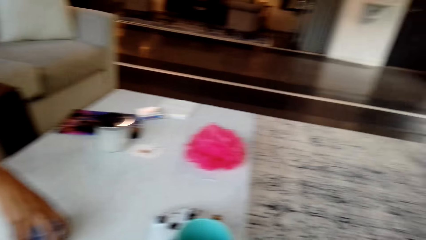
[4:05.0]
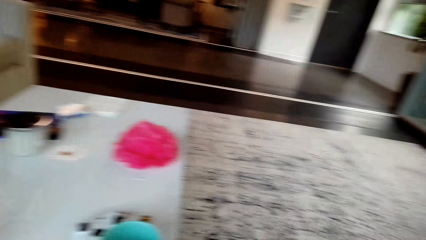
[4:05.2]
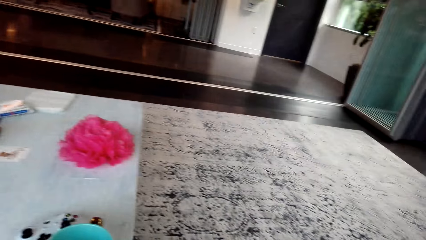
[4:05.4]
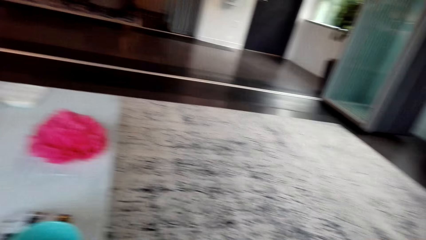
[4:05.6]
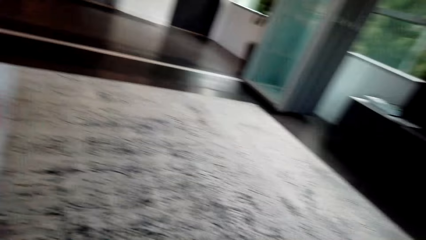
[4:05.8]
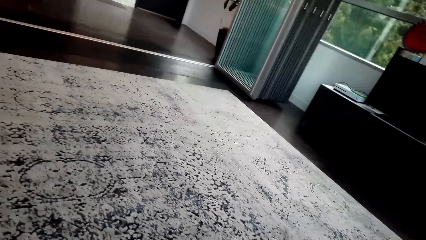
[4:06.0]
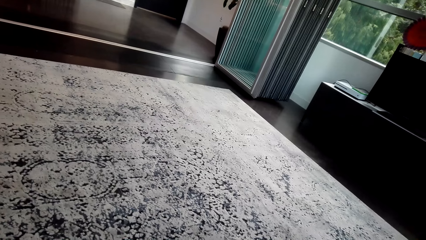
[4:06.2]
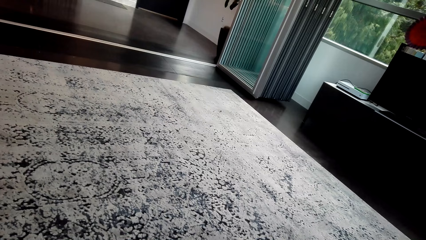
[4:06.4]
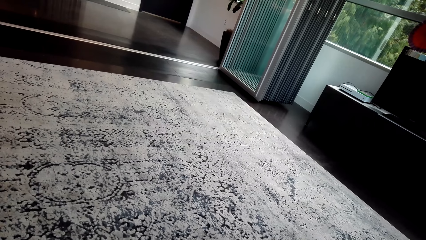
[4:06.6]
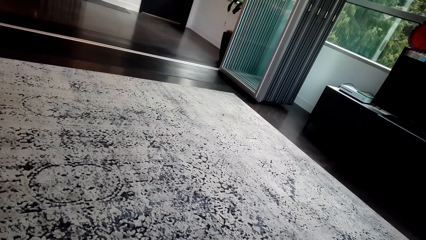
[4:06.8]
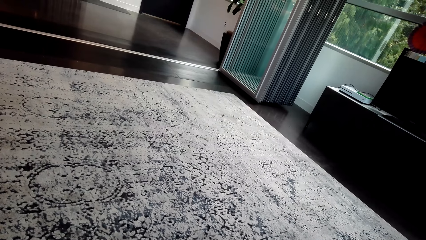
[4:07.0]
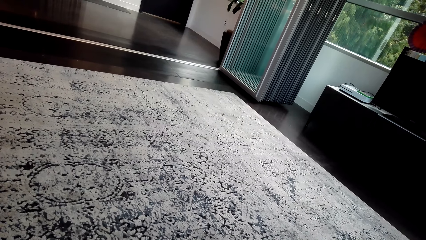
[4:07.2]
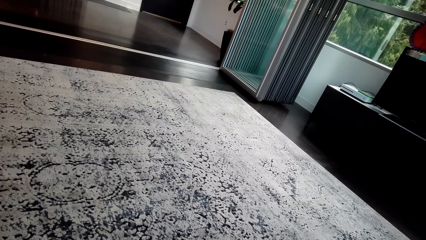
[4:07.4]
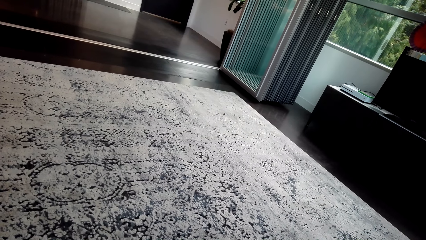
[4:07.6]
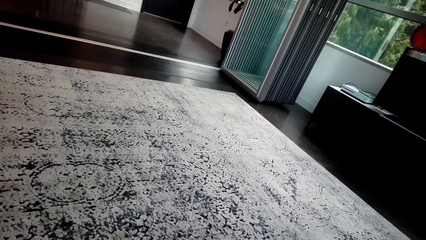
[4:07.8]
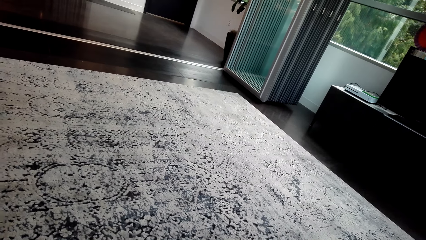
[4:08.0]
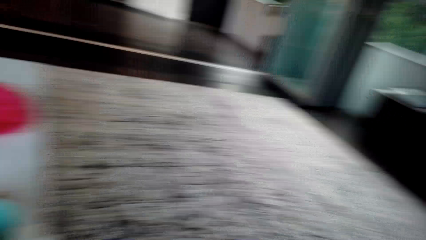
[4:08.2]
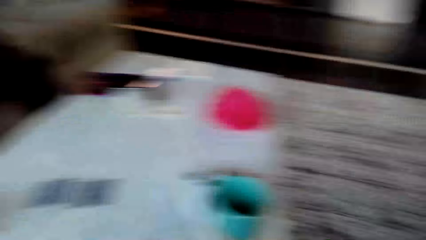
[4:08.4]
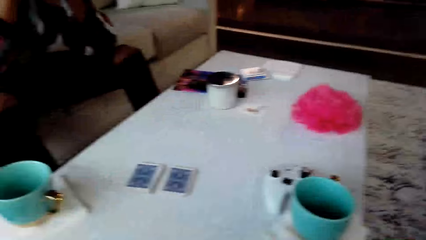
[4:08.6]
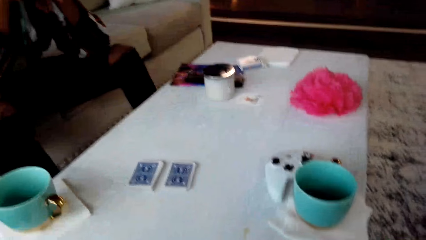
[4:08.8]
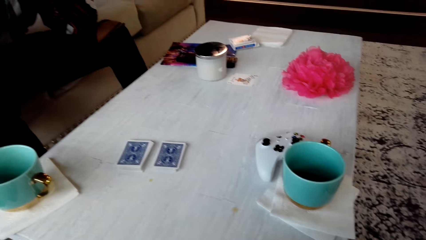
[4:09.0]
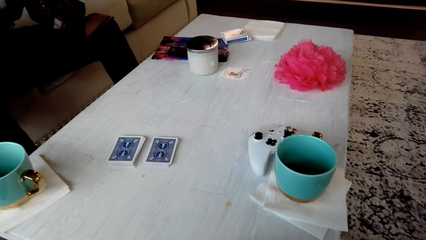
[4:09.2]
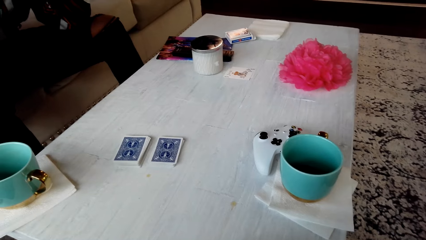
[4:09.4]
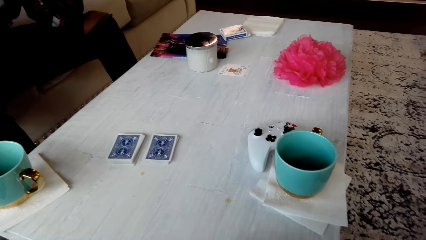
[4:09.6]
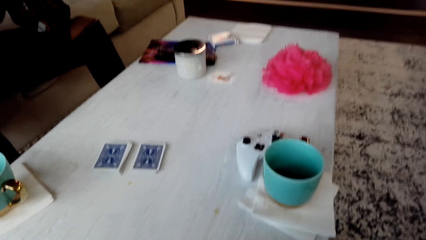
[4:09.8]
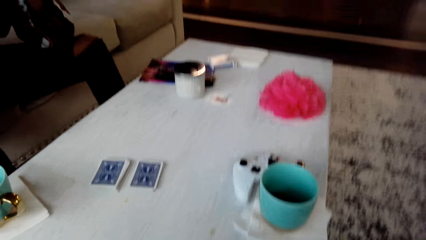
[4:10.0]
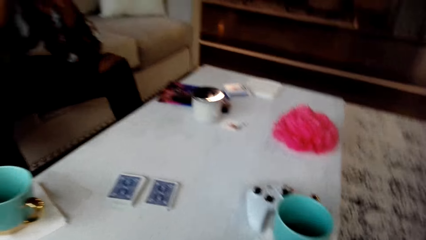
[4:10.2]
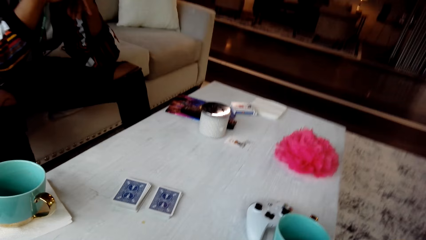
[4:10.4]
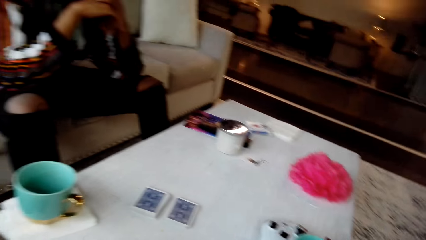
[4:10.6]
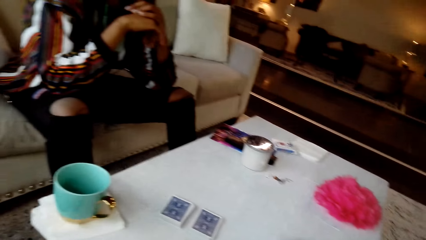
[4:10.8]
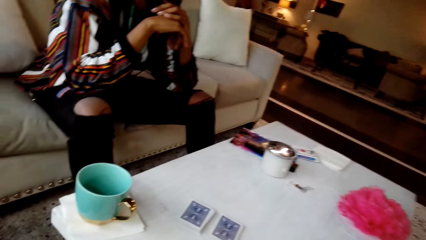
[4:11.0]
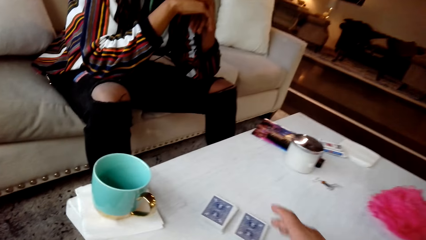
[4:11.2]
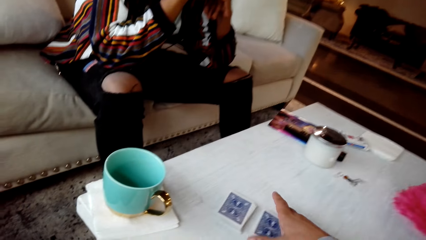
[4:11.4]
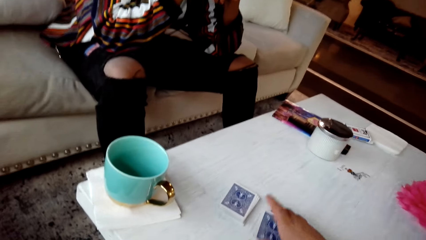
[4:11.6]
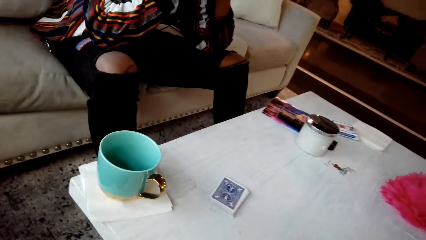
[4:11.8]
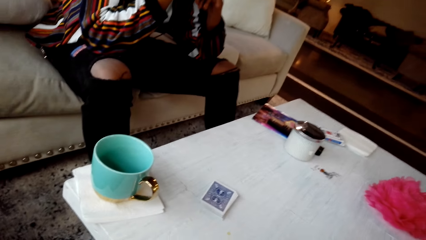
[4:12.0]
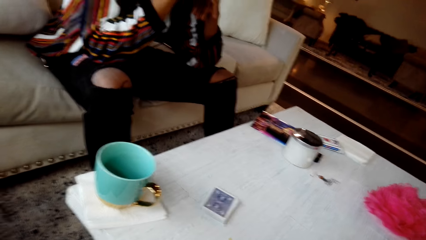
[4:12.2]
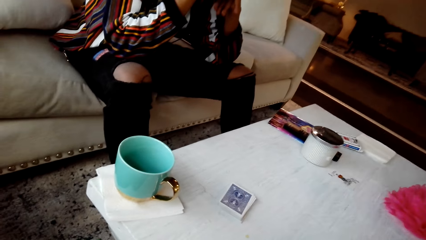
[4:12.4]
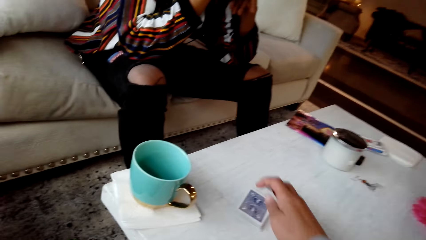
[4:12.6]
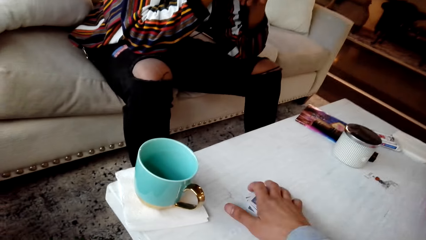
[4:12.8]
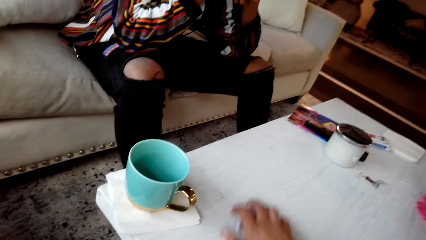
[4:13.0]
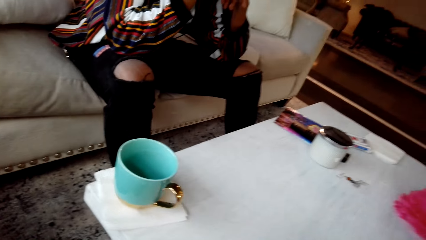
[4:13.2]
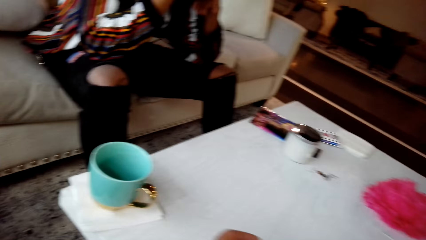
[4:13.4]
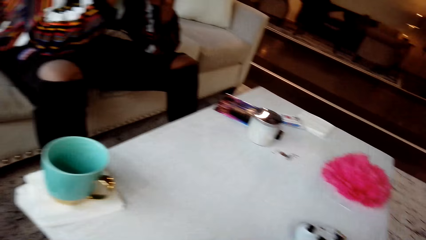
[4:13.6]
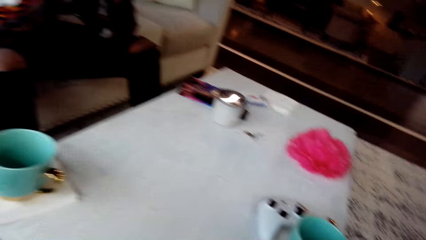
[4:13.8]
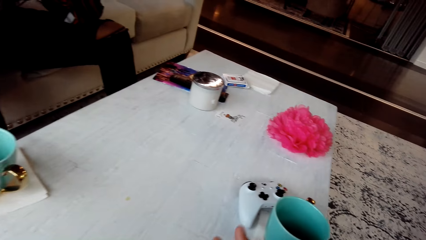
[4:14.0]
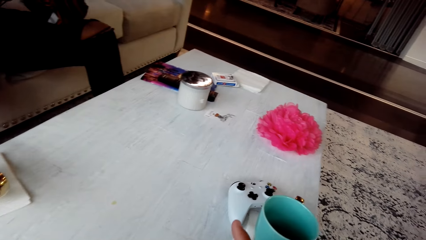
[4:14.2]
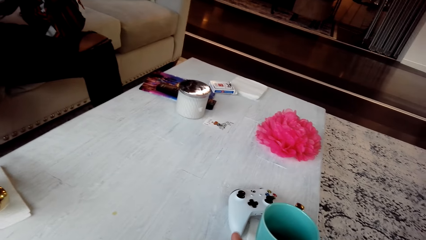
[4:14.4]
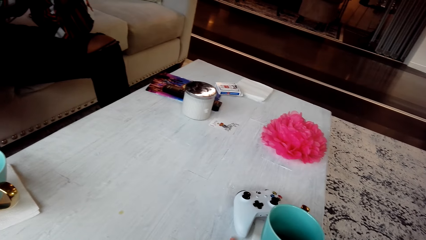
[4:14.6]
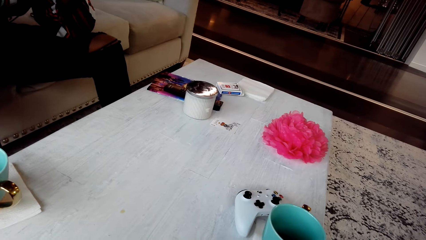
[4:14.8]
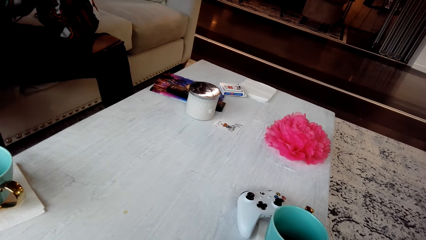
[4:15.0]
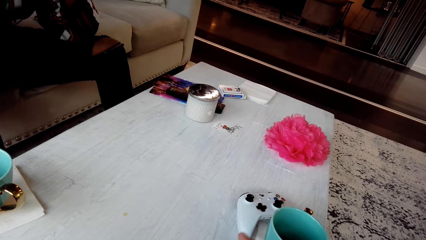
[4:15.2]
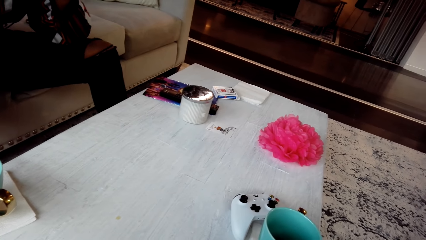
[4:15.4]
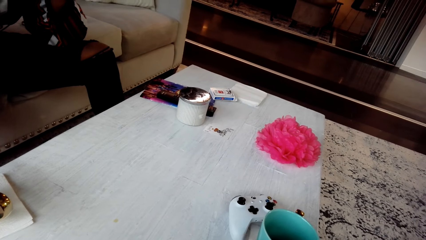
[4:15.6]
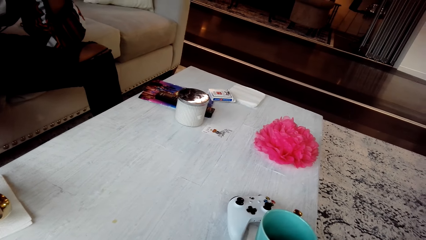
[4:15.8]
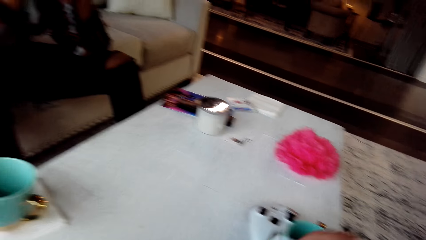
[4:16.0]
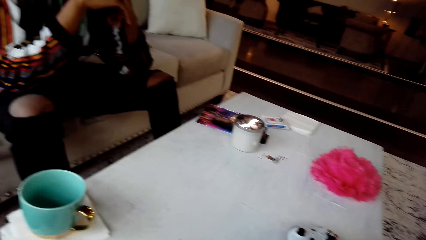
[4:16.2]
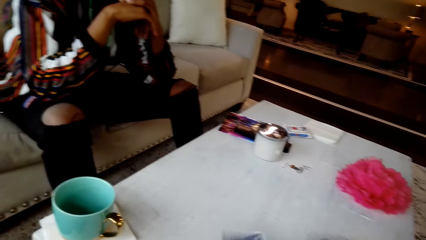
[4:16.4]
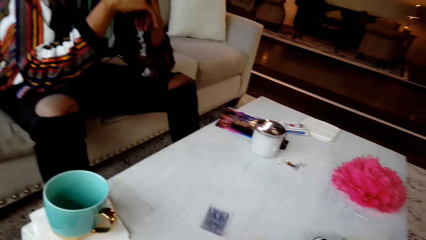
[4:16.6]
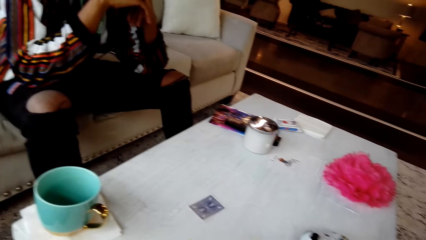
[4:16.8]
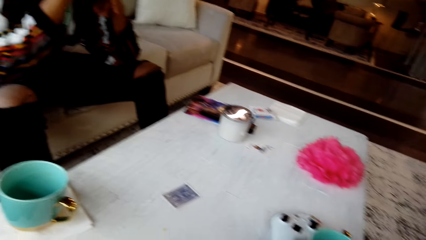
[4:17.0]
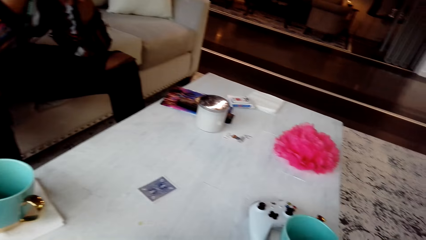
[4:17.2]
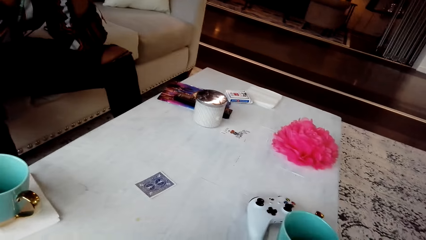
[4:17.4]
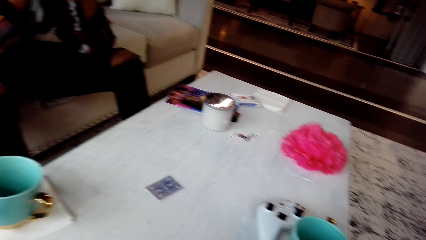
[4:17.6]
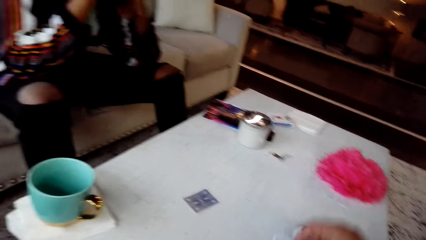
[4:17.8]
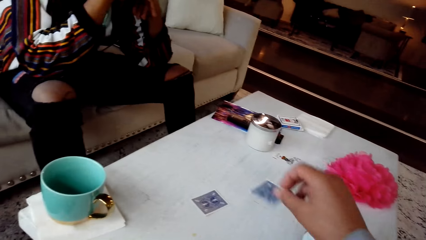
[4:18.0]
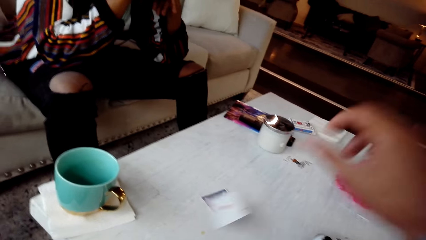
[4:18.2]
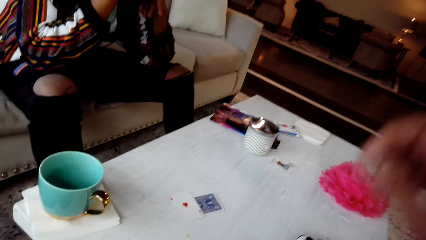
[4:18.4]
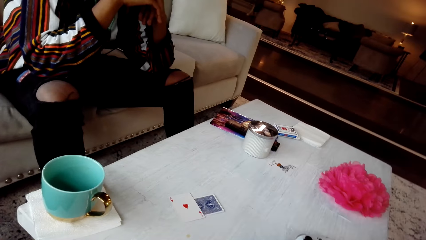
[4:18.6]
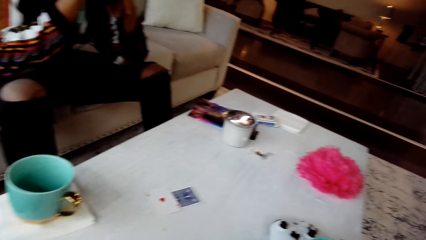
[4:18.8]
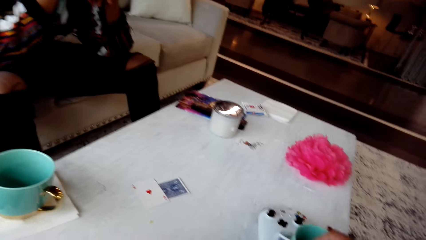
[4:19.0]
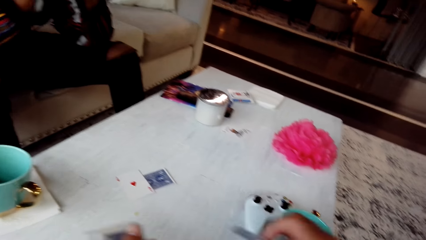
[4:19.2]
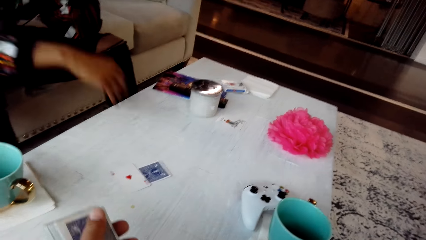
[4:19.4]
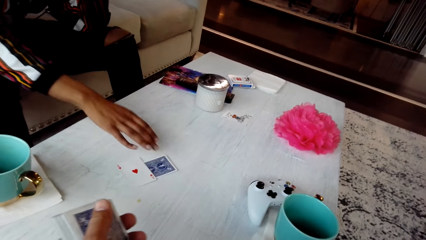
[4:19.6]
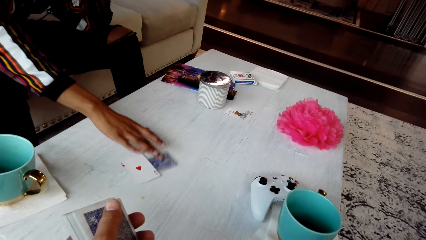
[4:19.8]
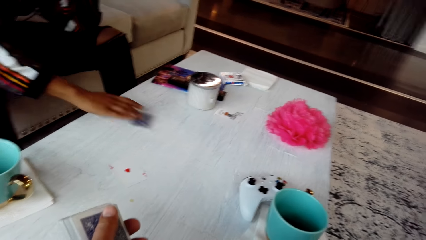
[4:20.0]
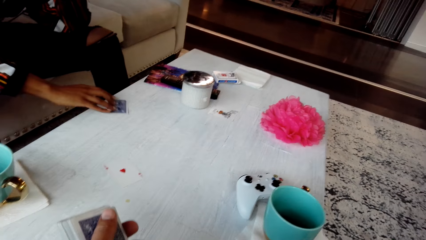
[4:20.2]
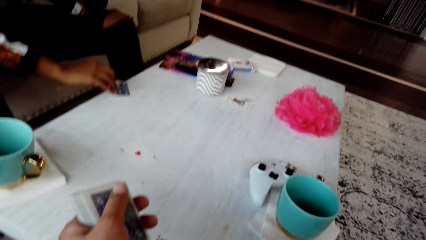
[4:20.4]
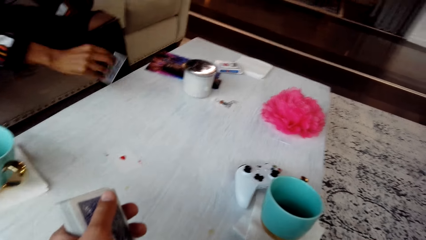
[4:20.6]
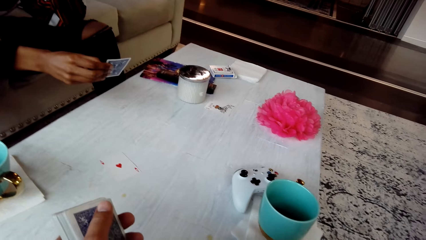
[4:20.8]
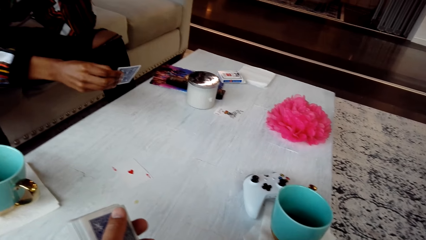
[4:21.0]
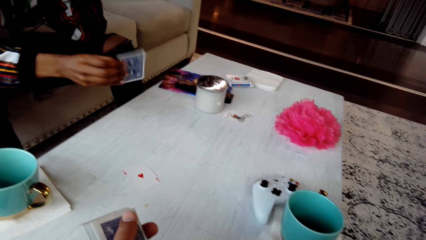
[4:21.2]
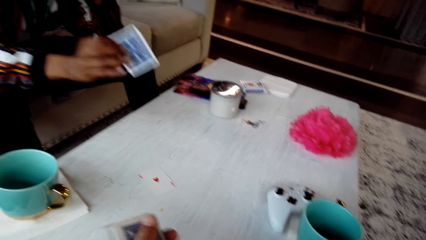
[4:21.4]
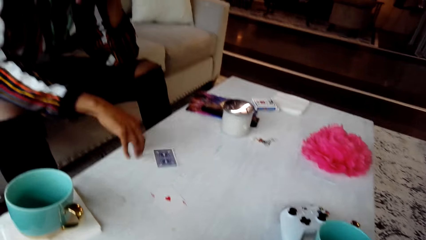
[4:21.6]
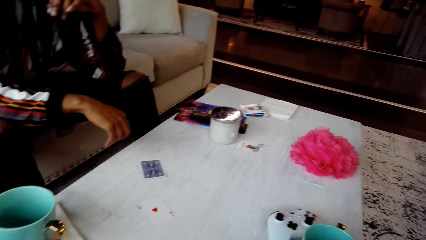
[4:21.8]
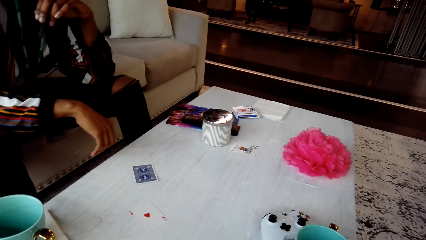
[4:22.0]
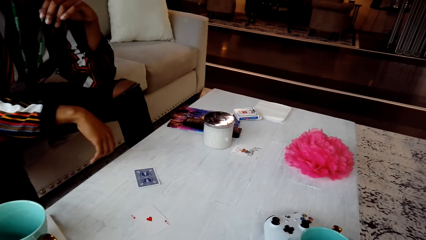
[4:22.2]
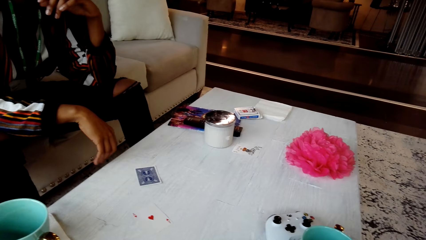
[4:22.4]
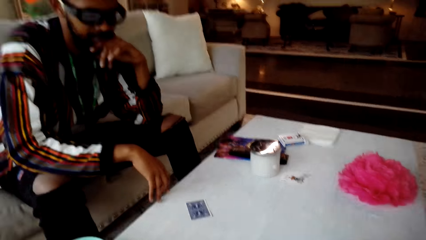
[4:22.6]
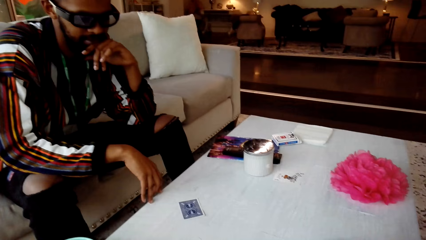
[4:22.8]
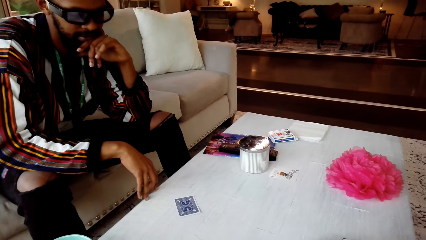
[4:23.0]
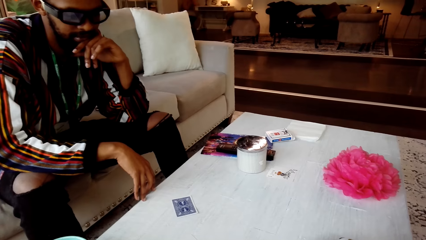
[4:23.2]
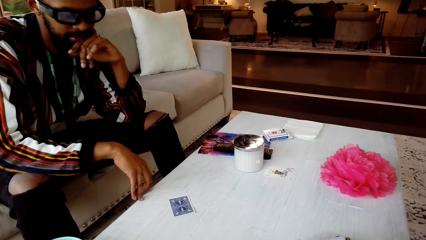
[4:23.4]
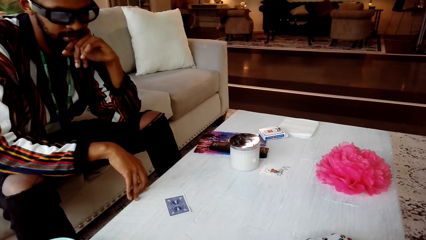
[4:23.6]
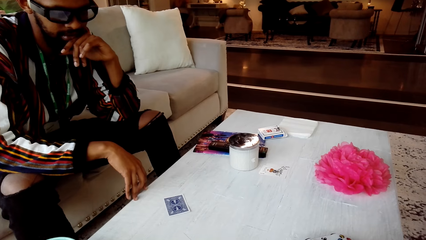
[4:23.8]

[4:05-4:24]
The camera wearer looks around the room. They pick the cards from the table. They move the cards on the table. A man responds to the camera wearer. The camera wearer places a card on the table. They place a card on the table again. The man turns cards on the table, picks a card from the table and places a card on the table.
